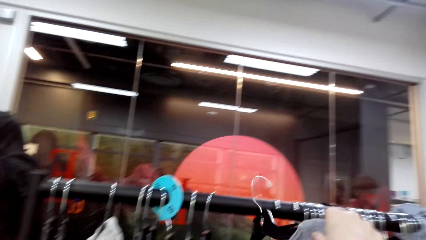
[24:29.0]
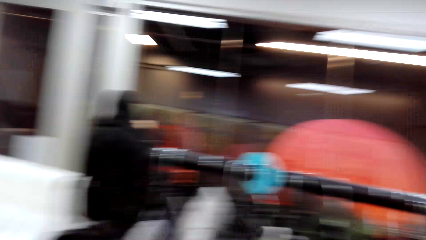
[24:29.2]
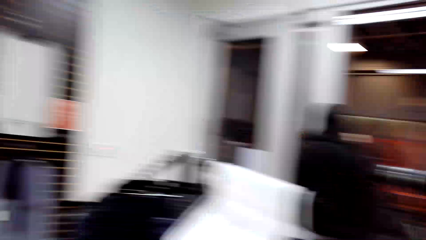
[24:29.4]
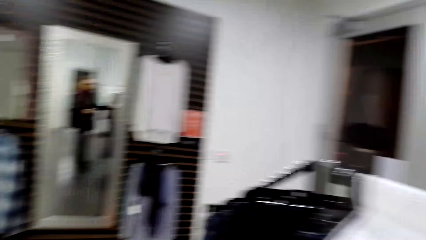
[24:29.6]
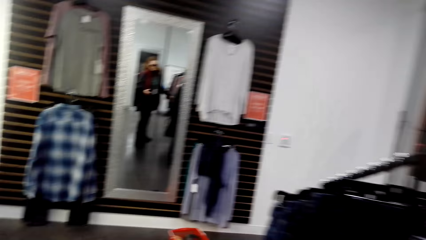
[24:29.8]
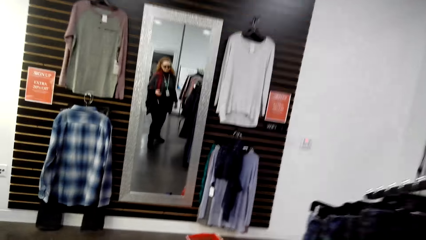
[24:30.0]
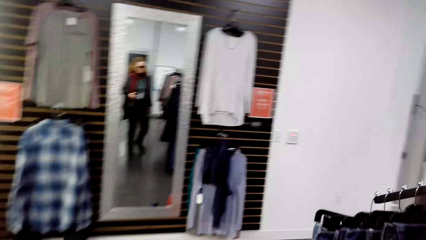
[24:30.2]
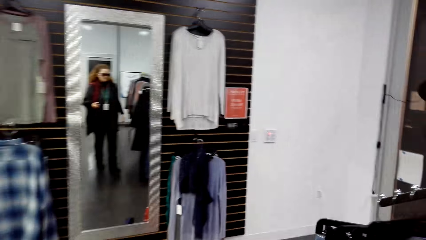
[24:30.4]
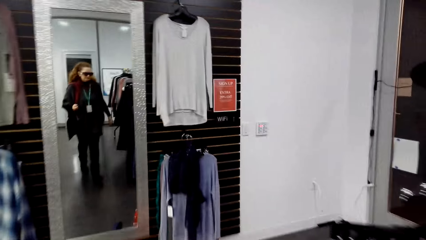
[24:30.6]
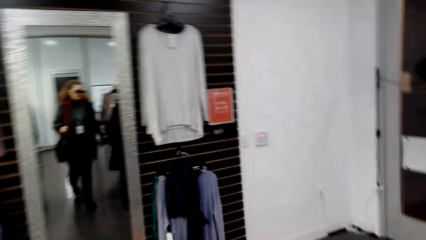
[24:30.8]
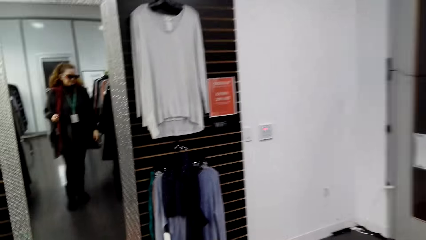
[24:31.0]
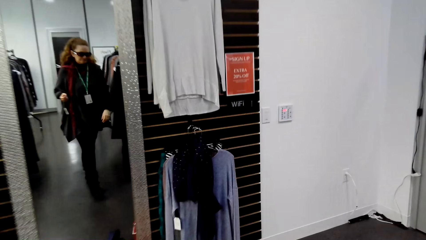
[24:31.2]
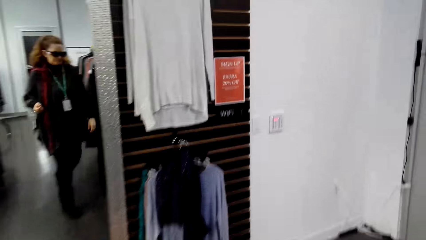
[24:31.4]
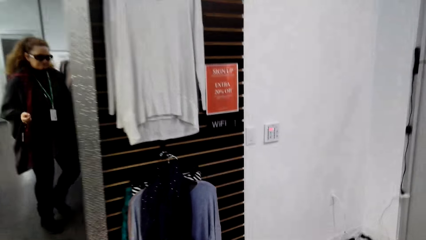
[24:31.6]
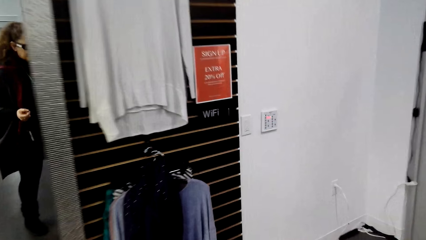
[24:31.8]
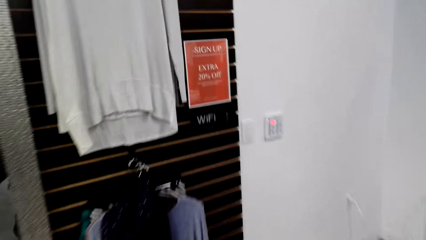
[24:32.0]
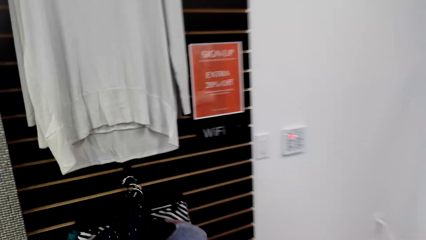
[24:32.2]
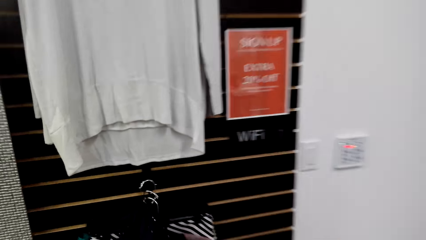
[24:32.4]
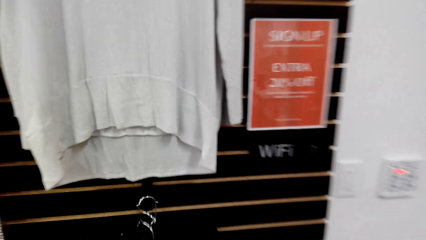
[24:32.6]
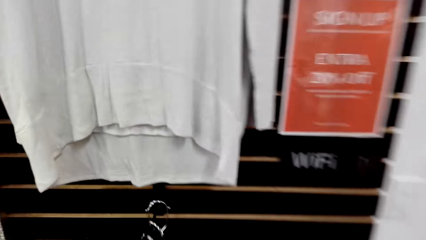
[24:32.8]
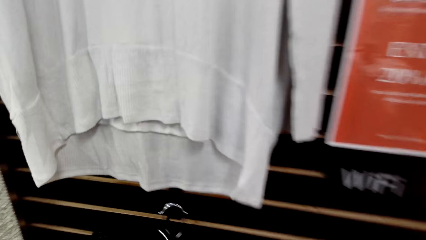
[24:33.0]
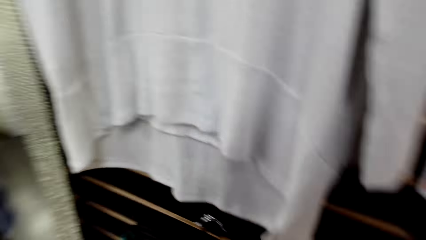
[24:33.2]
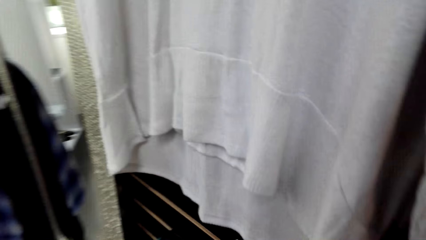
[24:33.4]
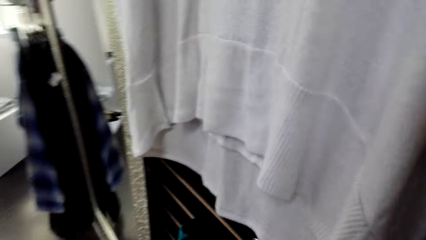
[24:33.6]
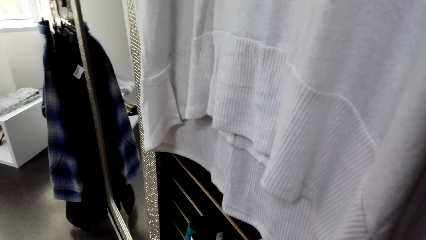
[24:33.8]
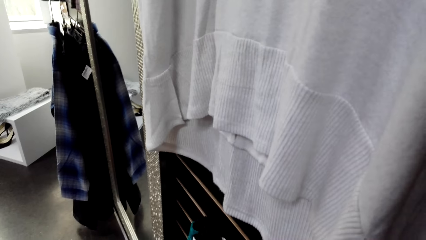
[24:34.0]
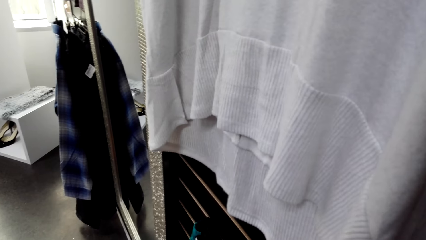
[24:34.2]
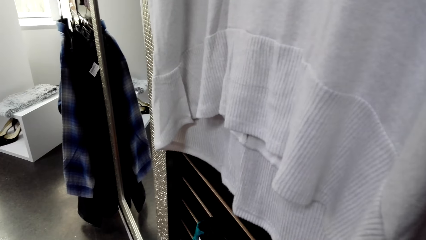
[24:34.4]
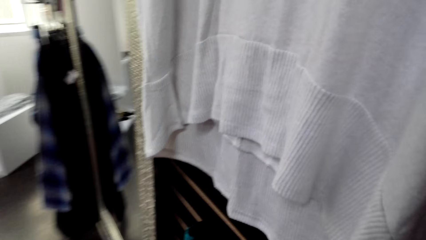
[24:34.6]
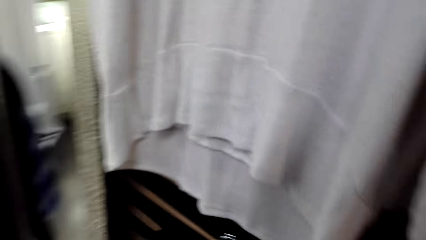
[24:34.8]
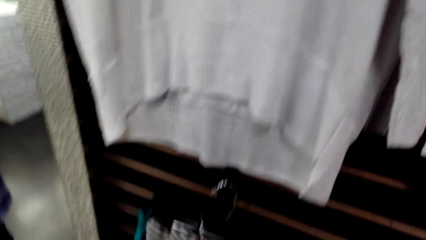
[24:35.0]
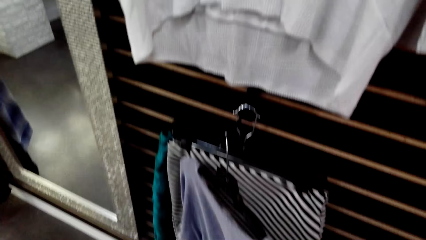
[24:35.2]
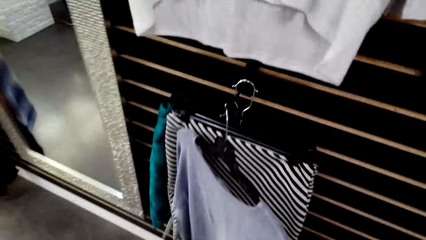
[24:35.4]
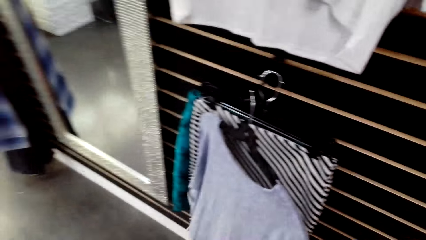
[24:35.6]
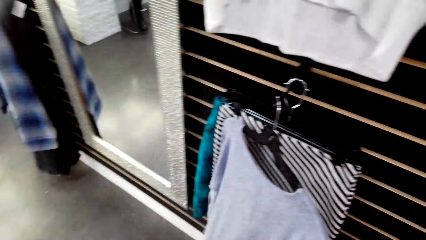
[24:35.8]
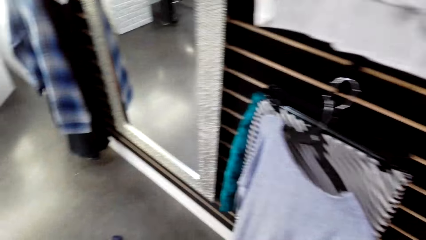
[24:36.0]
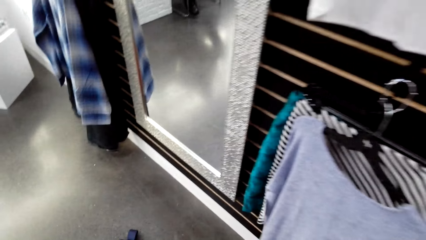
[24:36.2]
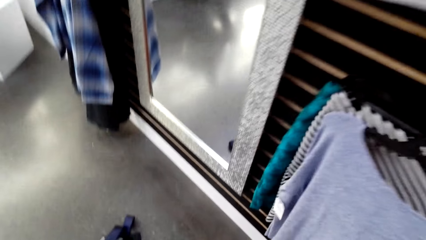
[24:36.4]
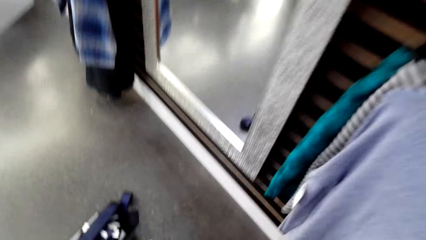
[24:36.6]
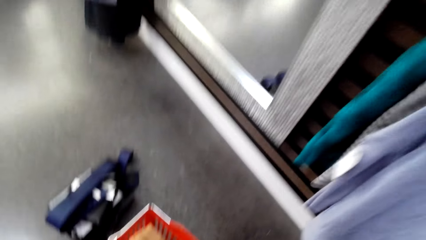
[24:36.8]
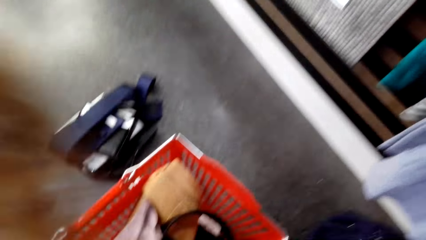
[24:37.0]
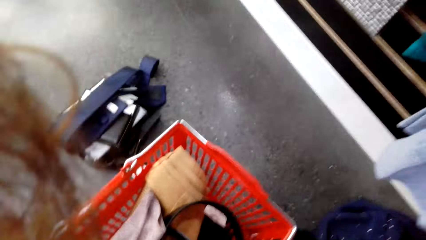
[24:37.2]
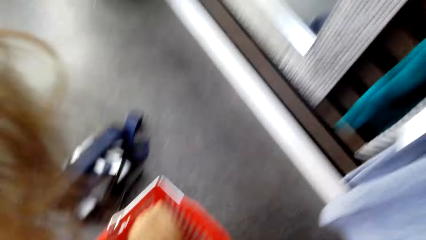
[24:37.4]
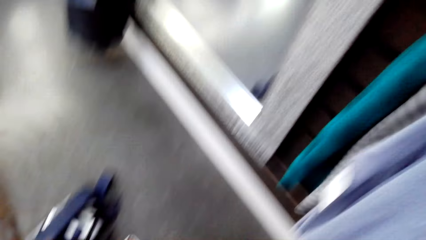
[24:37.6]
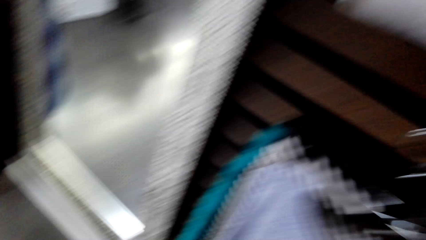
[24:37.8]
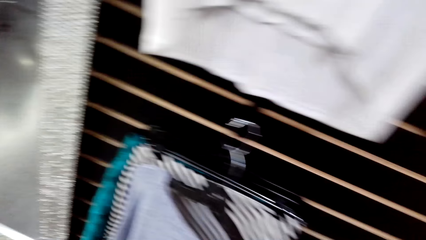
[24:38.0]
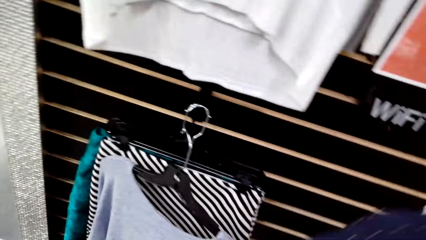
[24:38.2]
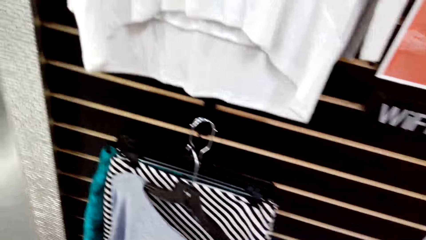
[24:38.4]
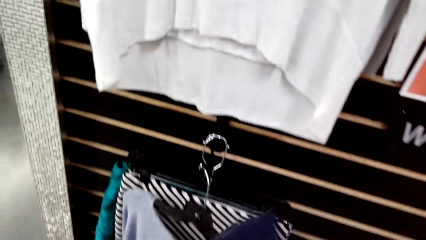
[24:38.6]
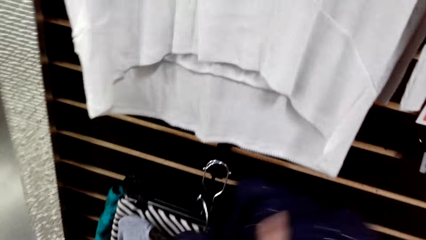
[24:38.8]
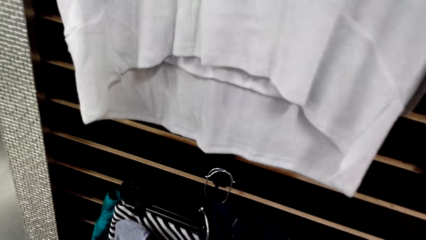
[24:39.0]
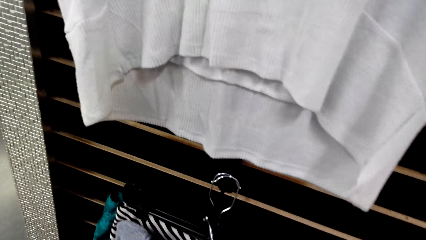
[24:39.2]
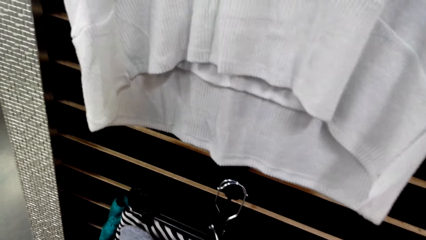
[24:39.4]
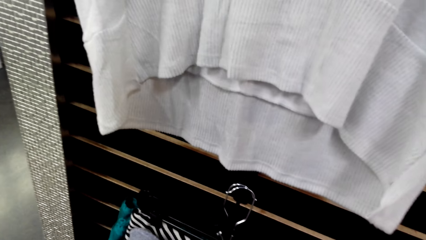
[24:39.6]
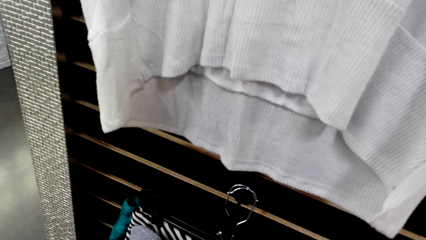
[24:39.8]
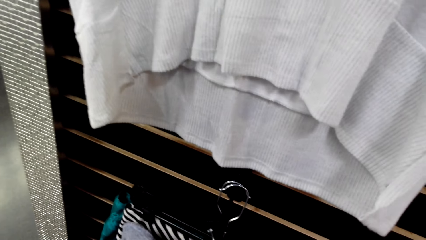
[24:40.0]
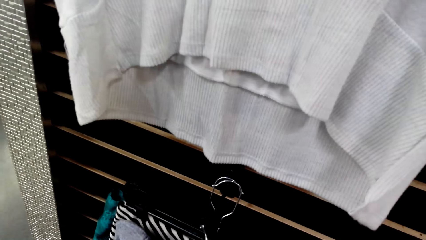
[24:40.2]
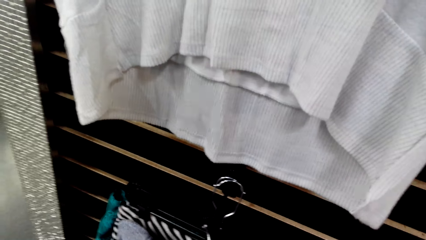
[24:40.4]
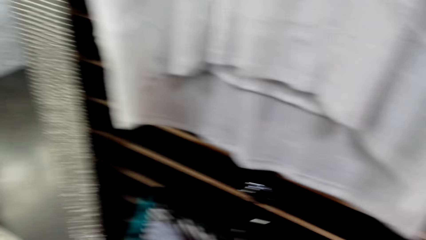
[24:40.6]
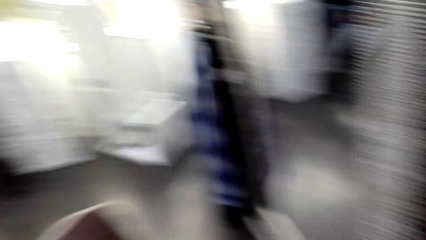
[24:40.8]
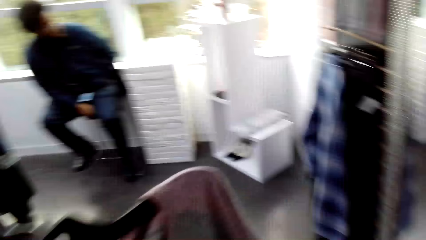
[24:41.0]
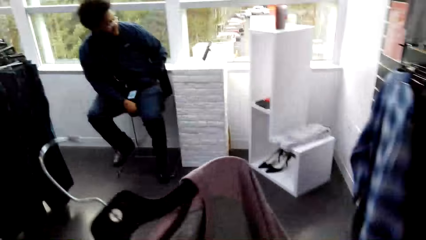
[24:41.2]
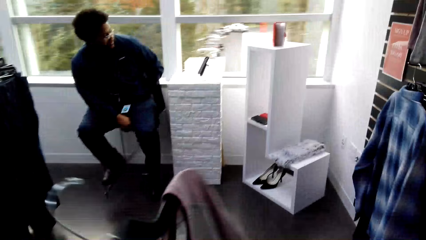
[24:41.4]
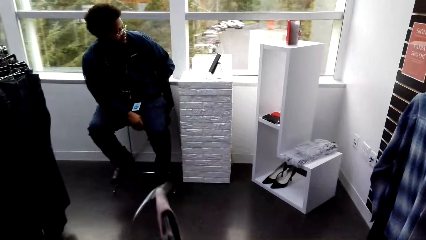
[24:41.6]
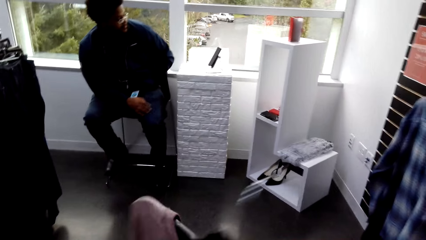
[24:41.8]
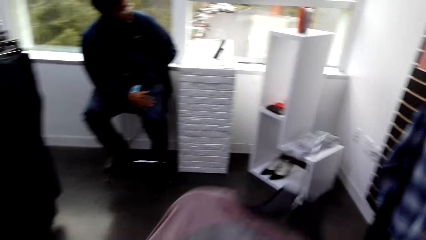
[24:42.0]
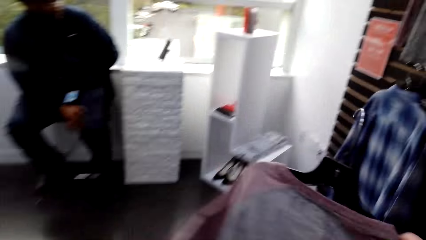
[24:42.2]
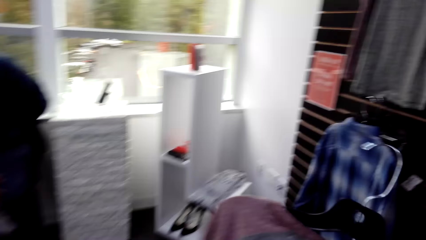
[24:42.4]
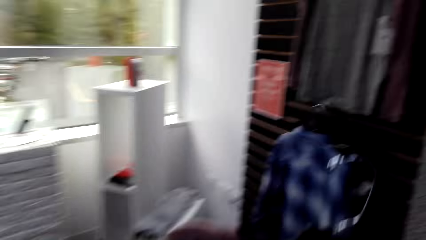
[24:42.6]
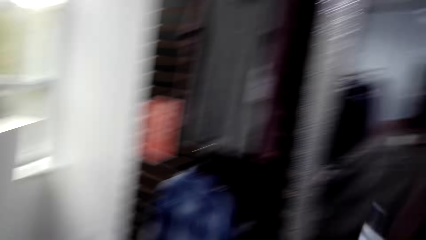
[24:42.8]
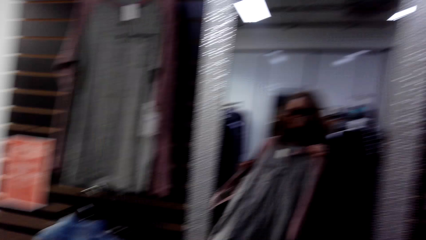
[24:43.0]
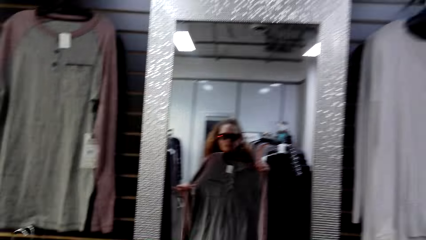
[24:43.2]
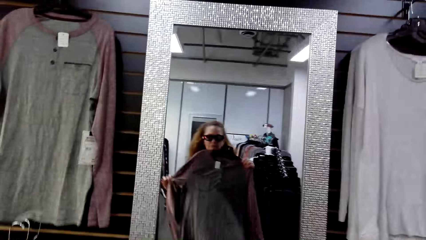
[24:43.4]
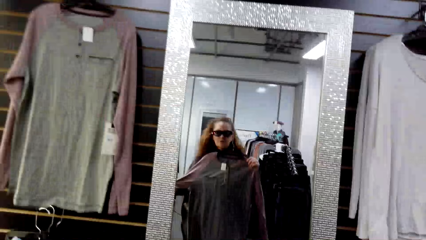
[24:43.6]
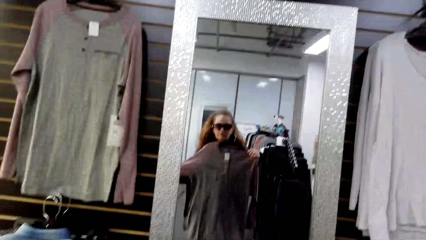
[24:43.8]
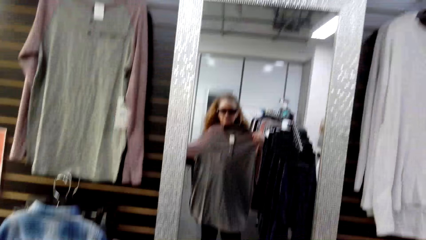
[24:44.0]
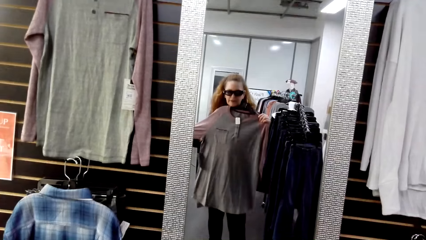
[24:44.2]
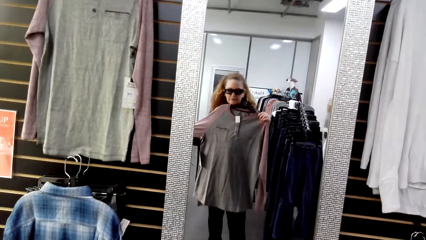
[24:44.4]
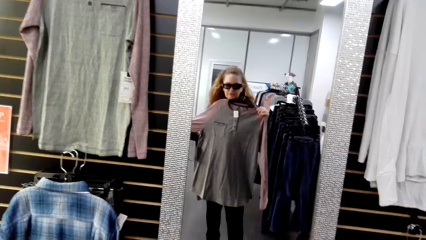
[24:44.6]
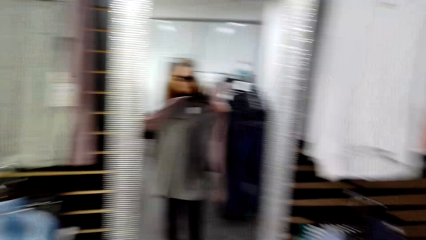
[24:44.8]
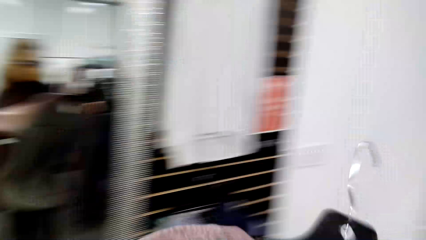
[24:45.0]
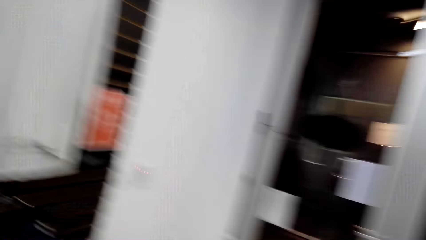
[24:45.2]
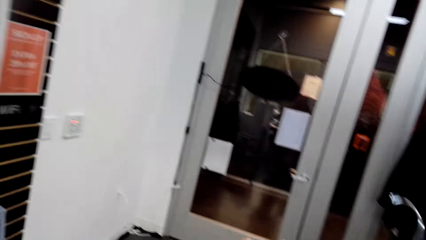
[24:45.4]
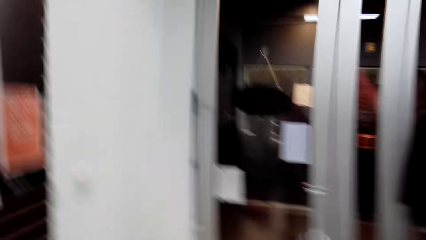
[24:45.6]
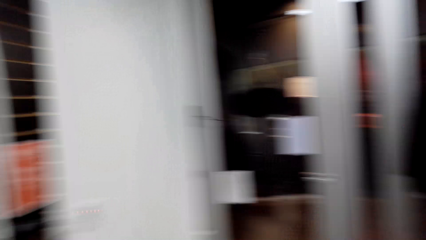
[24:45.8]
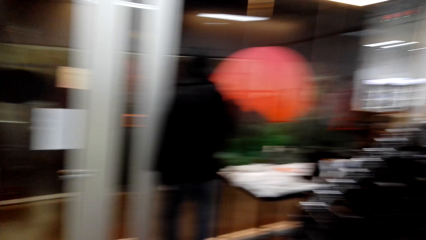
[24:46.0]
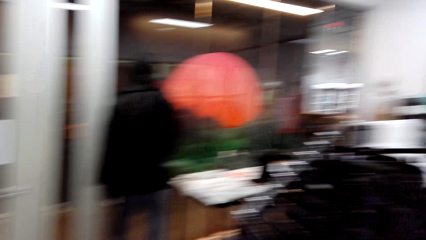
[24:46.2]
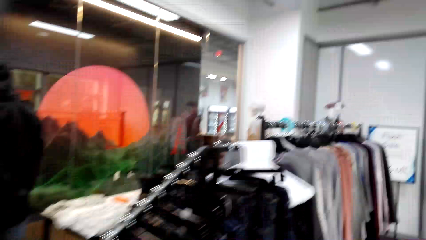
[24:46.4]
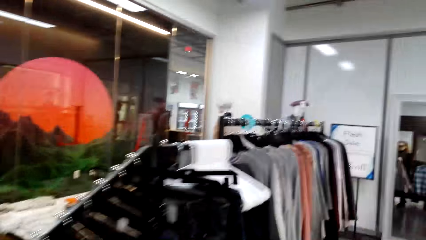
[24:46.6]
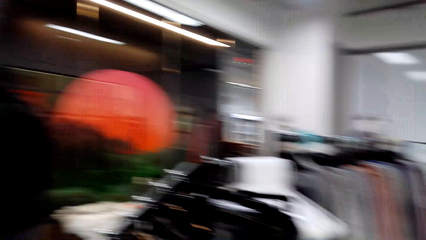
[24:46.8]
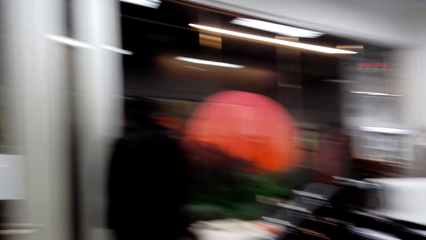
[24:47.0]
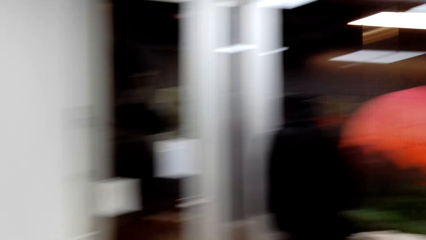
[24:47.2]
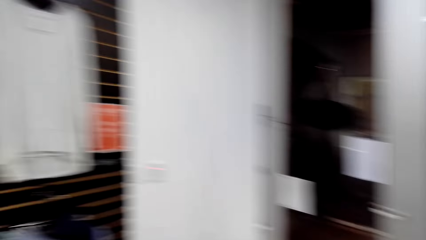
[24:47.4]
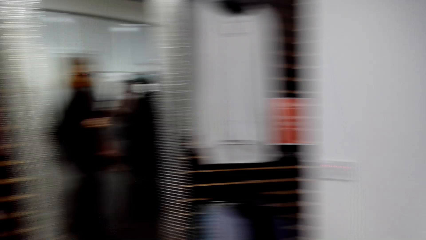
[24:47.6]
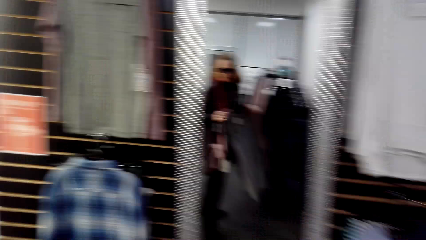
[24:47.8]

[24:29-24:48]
The camera wearer hangs a cloth on a clothing hanger stand. They walk around in the clothing store. They stand in the clothing store. They hold a cloth in the store. A man sits on a chair in the clothing store. The camera wearer holds the cloth in the store. They walk around in the clothing store. They fit the cloth in the store. They look at the cloth in the mirror. They walk around in the clothing store.
